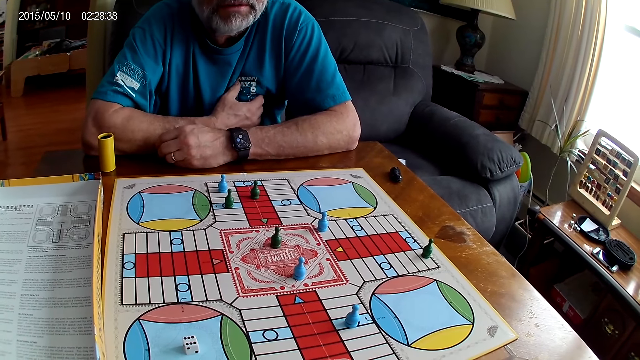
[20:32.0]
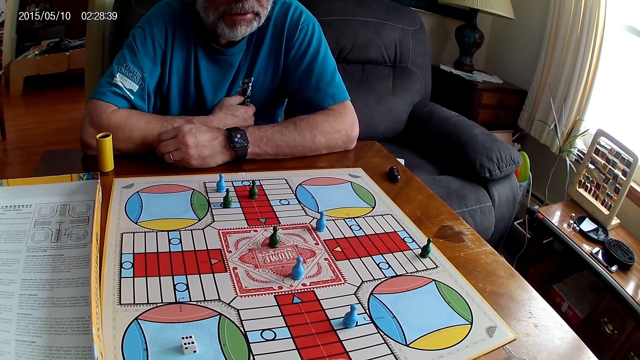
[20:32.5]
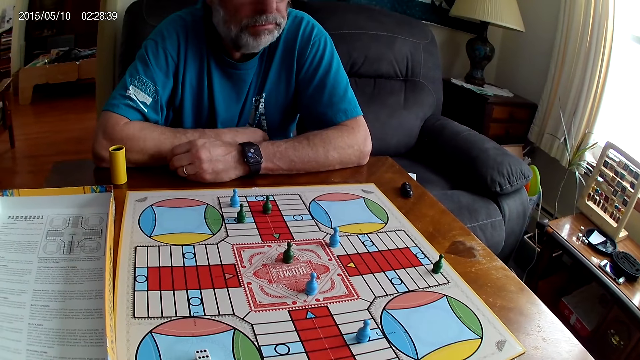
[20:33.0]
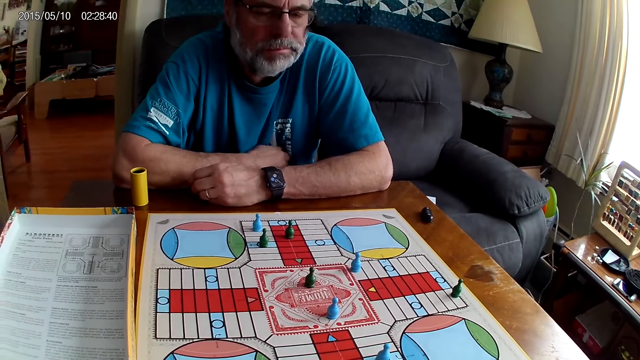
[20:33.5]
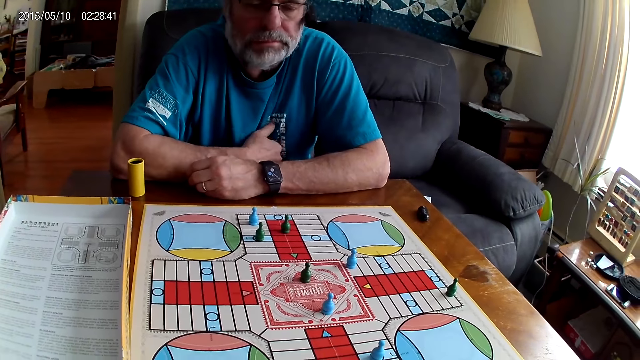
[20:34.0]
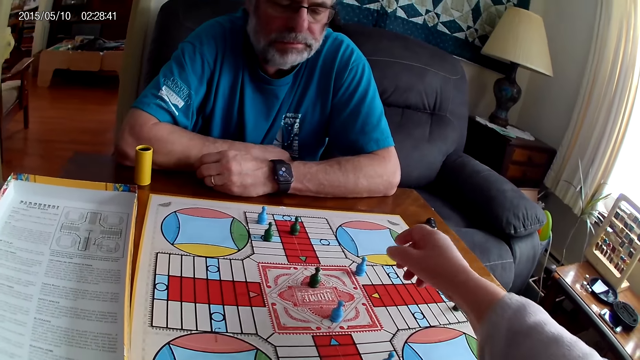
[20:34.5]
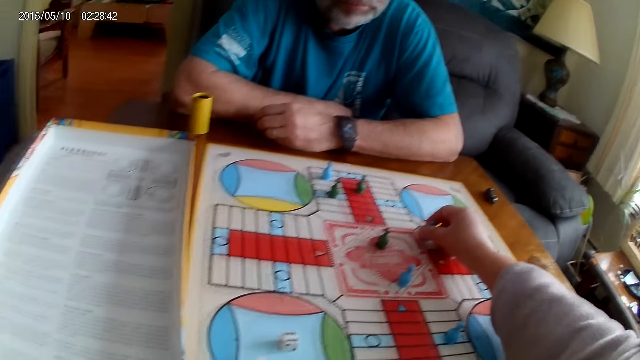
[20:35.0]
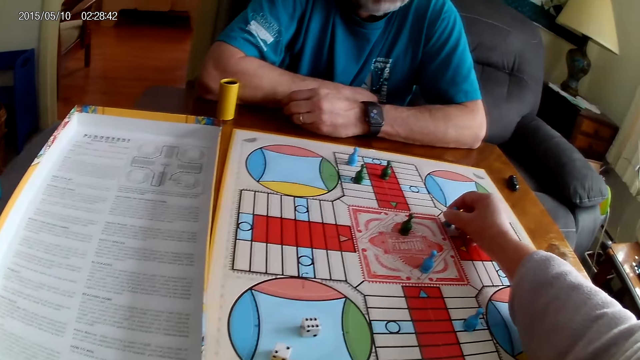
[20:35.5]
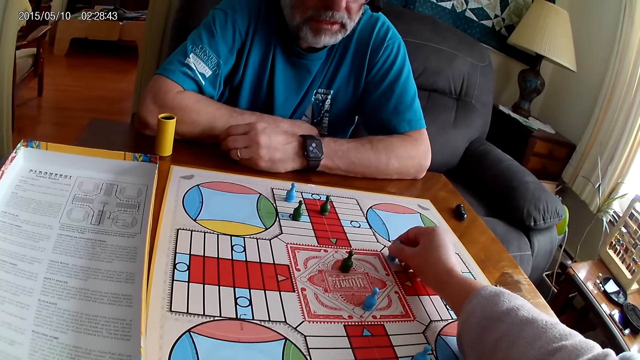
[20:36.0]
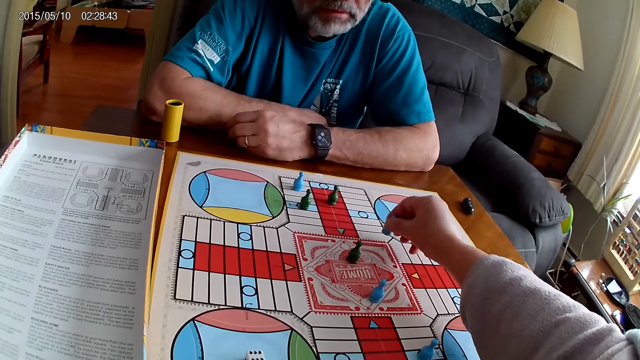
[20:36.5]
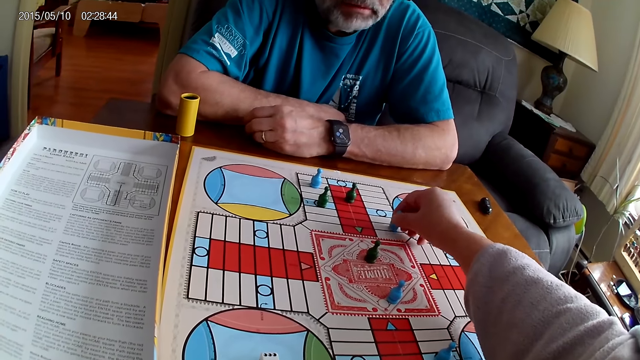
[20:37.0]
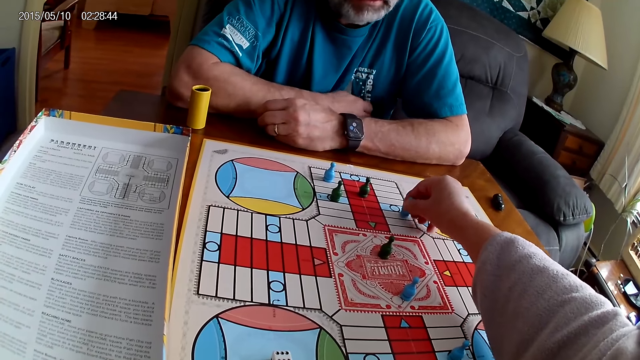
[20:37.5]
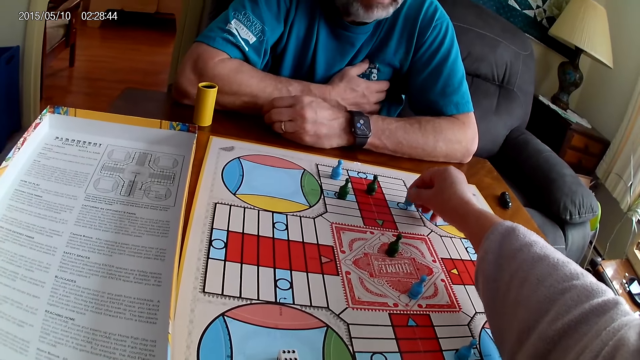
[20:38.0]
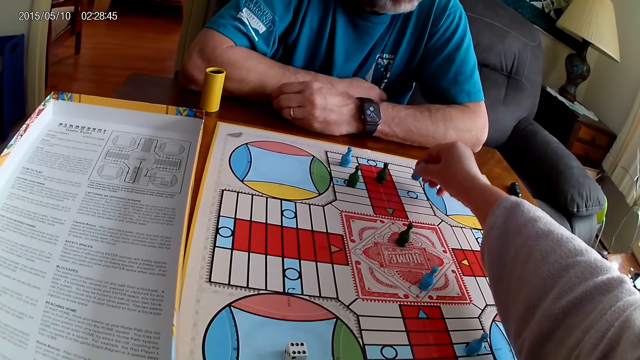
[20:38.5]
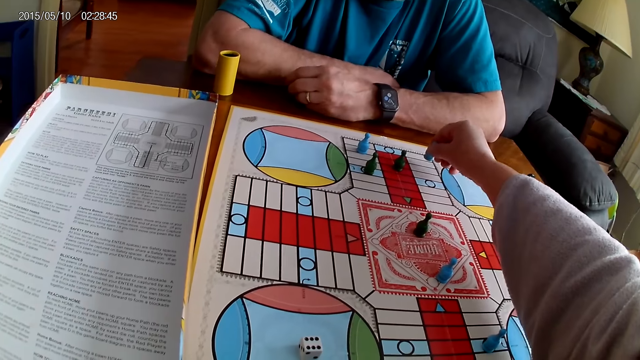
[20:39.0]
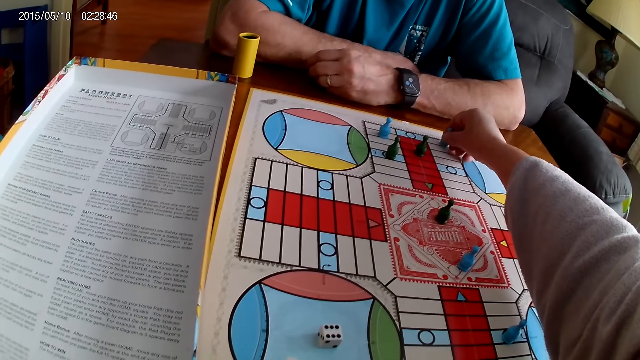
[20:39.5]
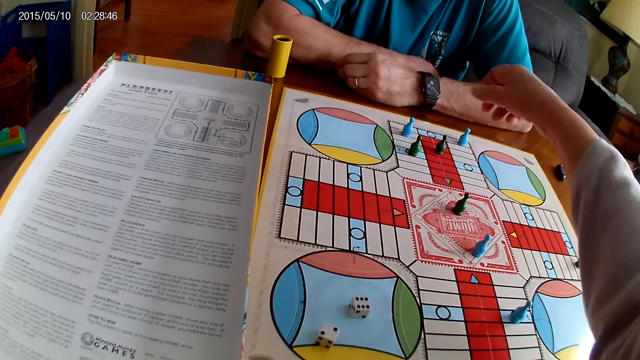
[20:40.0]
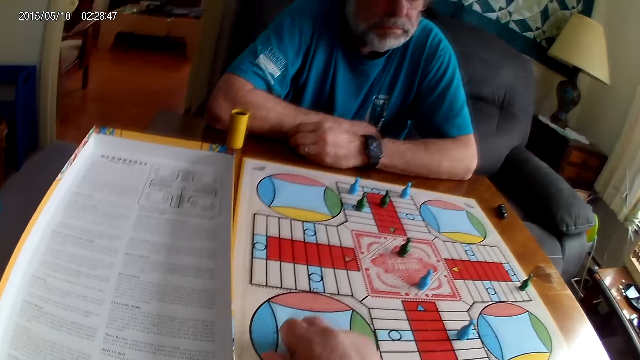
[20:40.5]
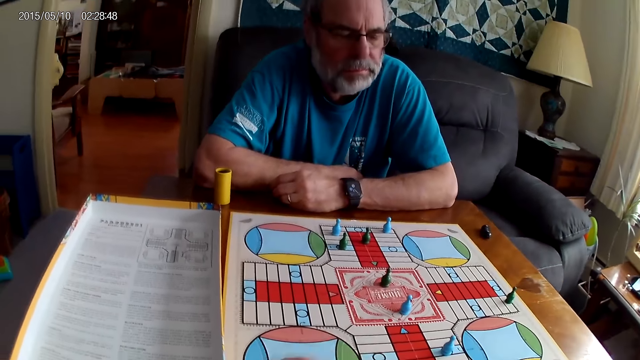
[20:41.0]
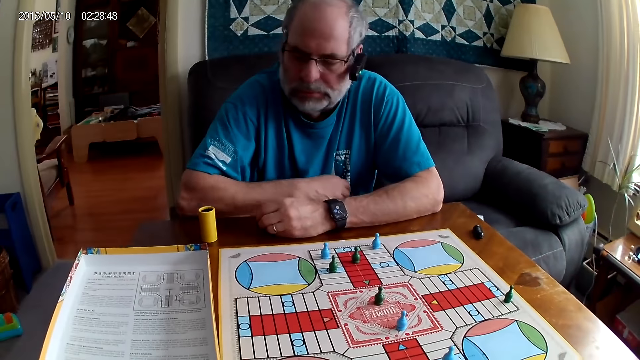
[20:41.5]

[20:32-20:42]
The camera wearer makes a sound. She moves a blue pawn through some cells on the Ludo board with her right hand. A person converses with the camera wearer. The camera wearer picks up the dice on the Ludo board with her right hand.

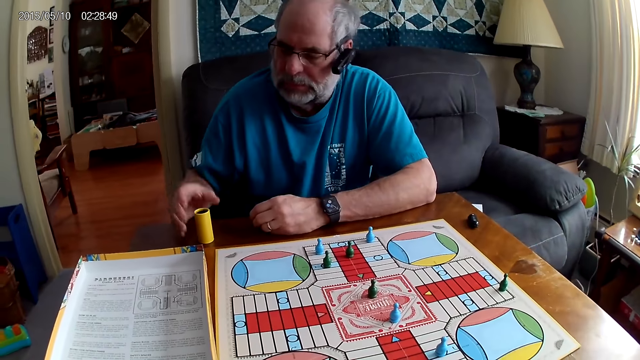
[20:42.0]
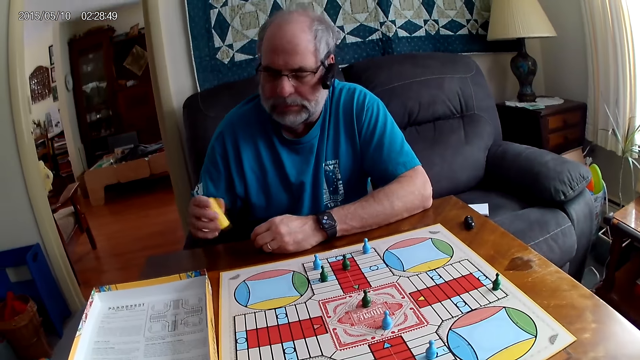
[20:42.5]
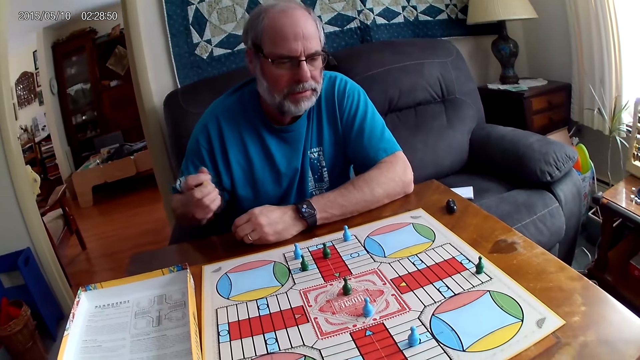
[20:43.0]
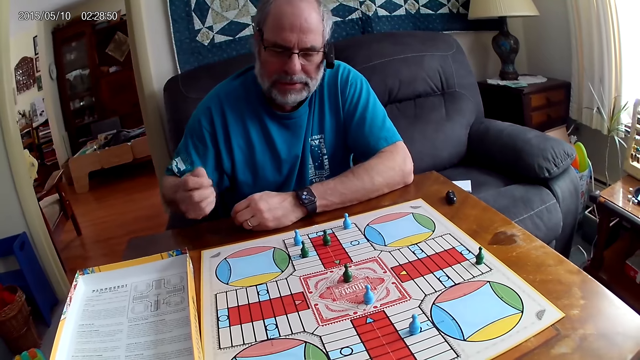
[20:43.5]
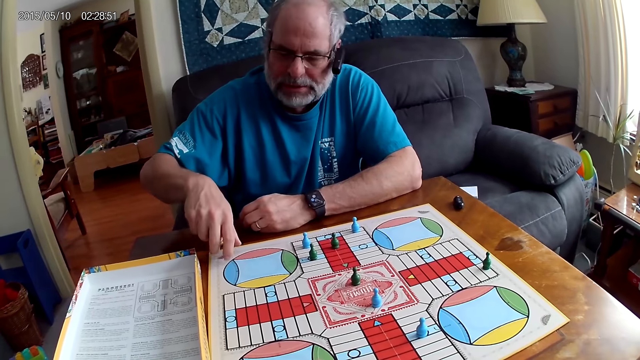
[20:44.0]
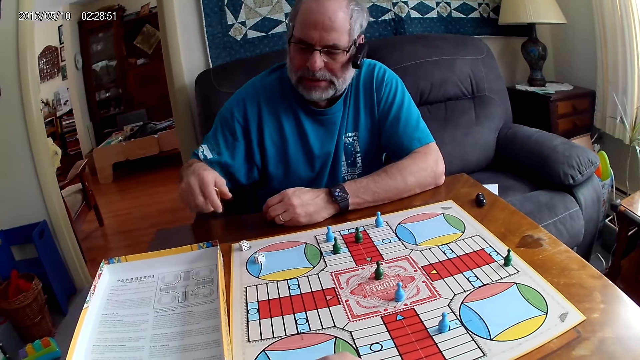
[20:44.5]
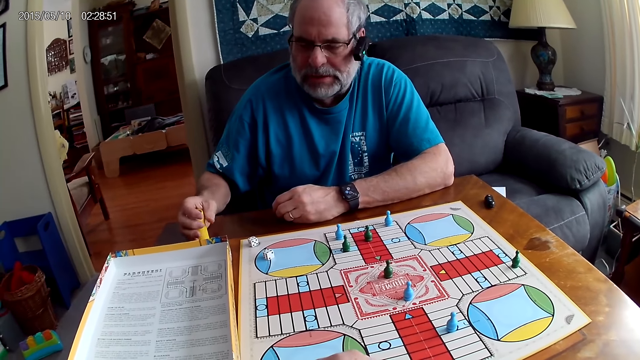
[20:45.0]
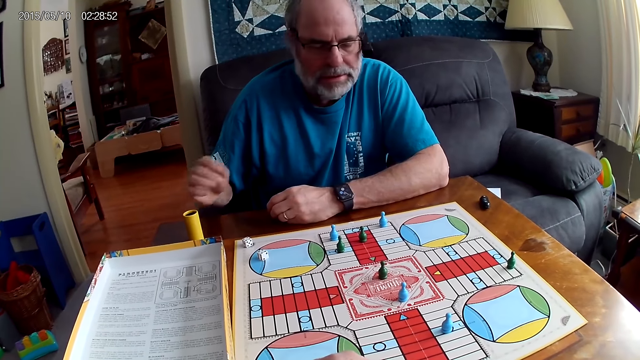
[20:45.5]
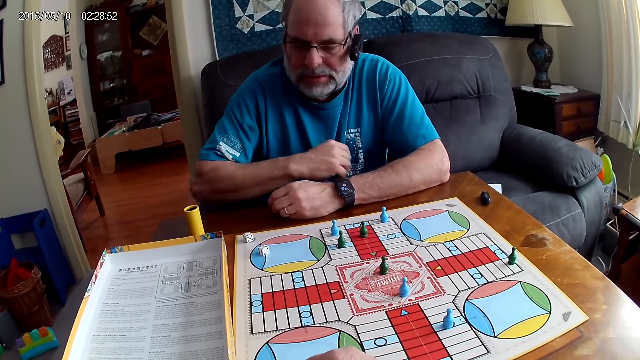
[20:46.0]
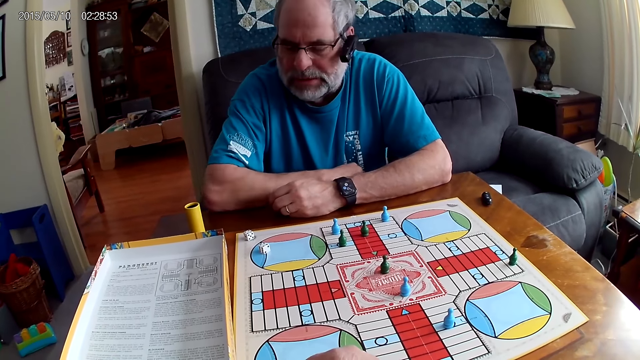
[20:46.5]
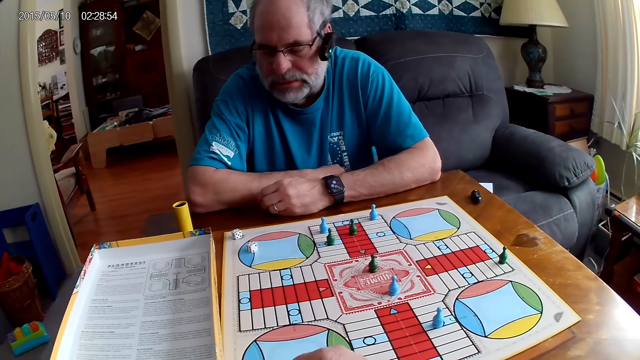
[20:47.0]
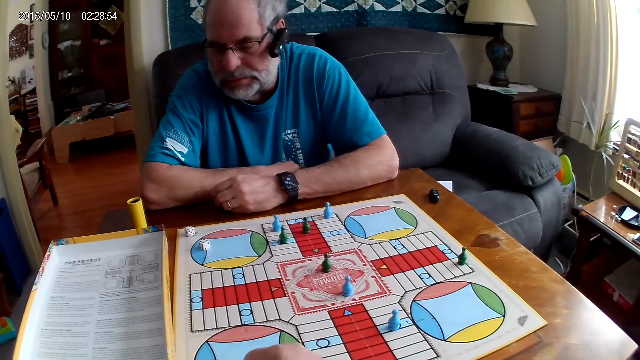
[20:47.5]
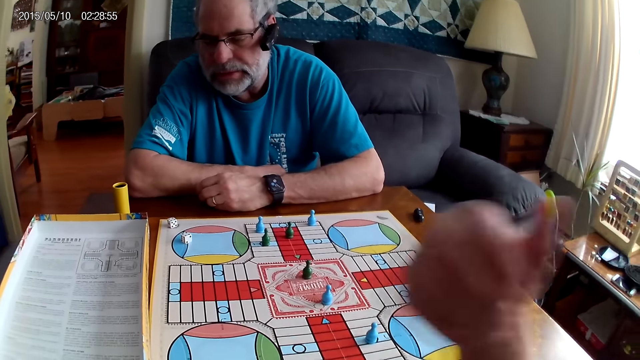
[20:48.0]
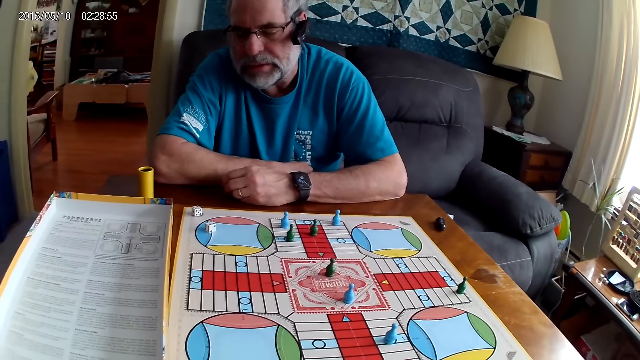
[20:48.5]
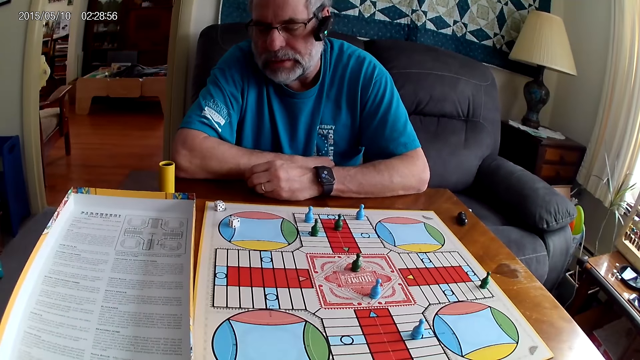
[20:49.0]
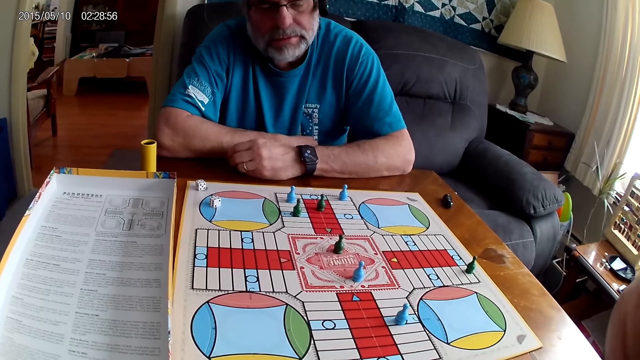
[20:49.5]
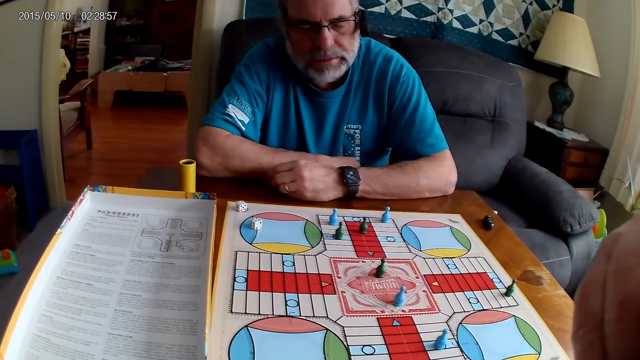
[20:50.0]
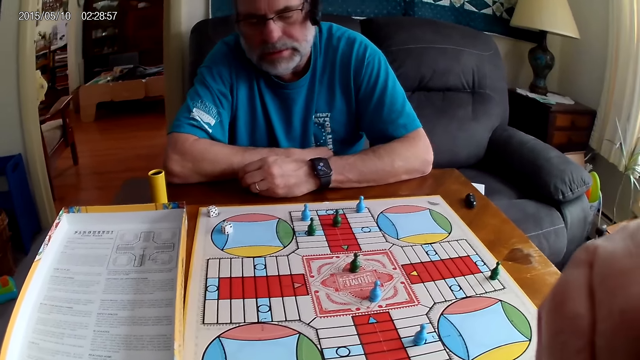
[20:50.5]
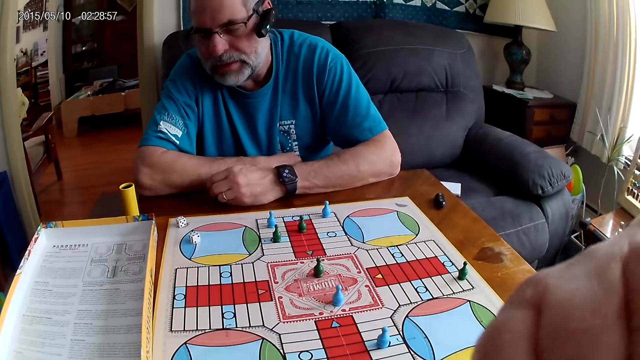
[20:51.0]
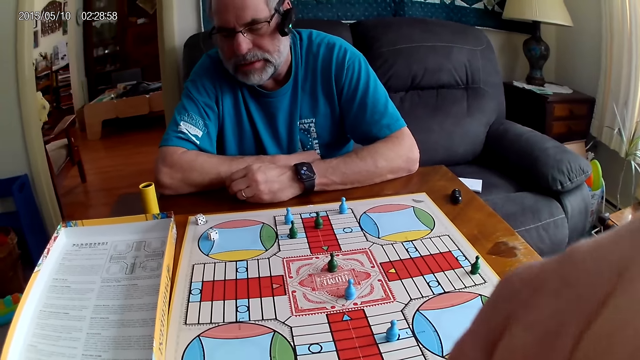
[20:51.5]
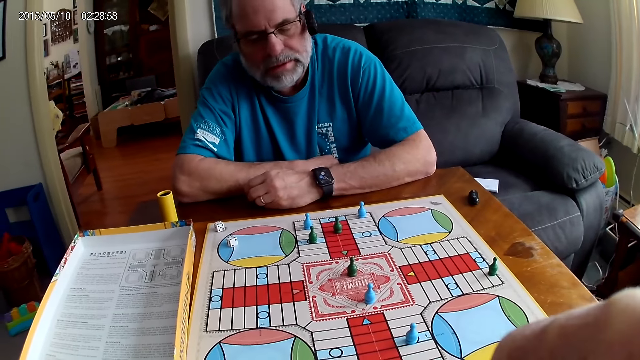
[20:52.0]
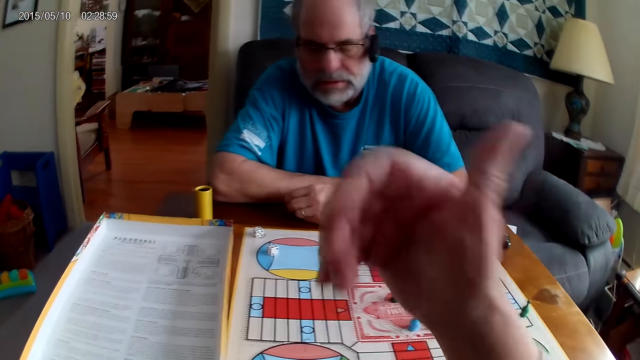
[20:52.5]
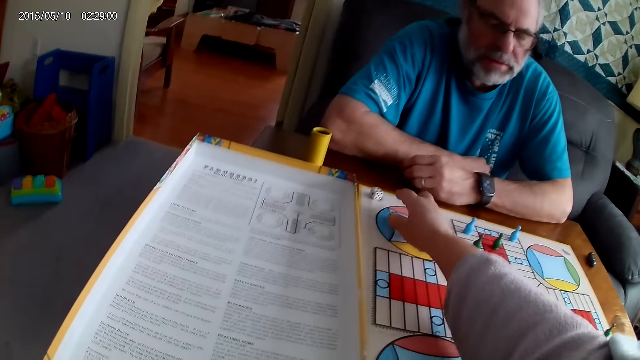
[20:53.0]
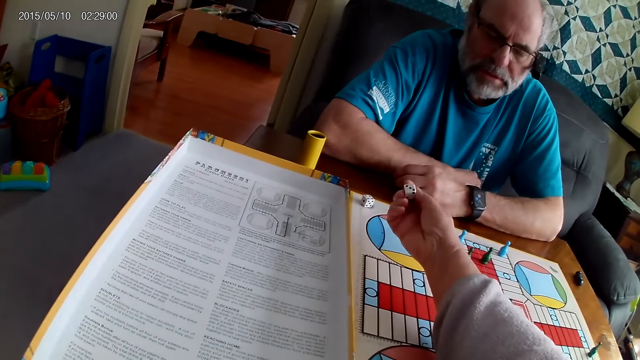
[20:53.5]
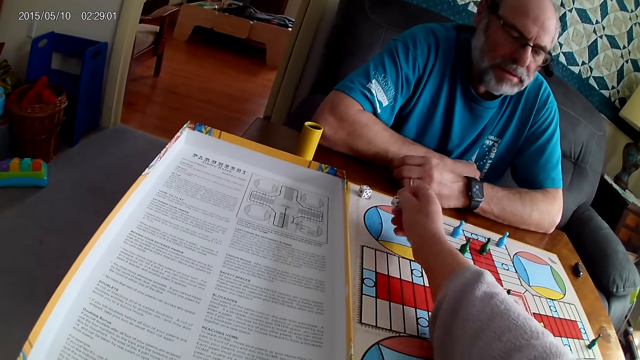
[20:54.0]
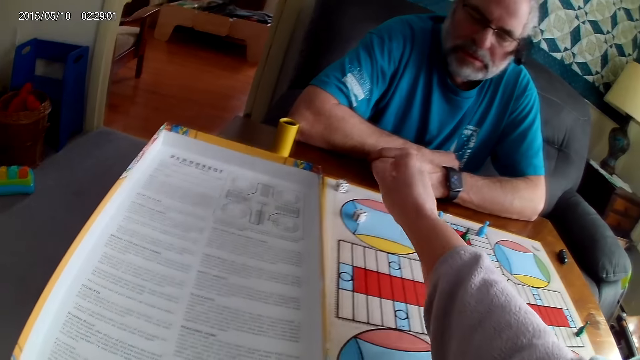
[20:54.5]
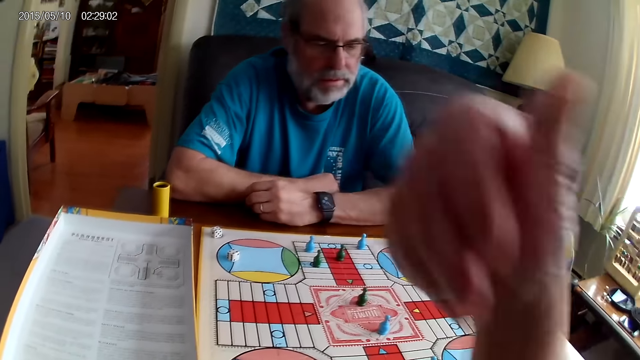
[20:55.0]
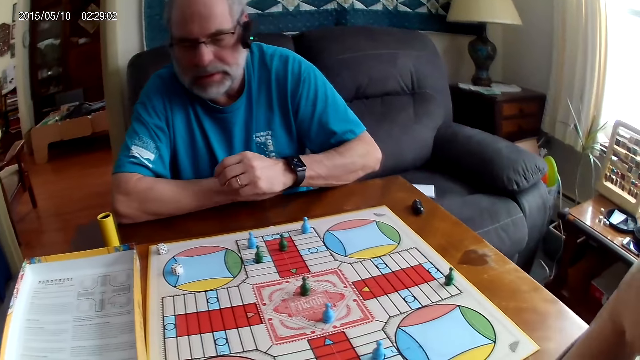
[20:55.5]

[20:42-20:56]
A man picks up the container from the table with his right hand and shuffles the dice in the container with his right hand. The camera wearer shakes the dice. The man pours the dice from the container on the Ludo board with his right hand. The man places the container aside and rests his hand on the table. The camera wearer makes a sound and lifts the hand. The man stares at the board game. The camera wearer converses with the man. She picks up a die from the Ludo board with her right hand. She looks at the die. She drops the die from the Ludo board with her right hand.
